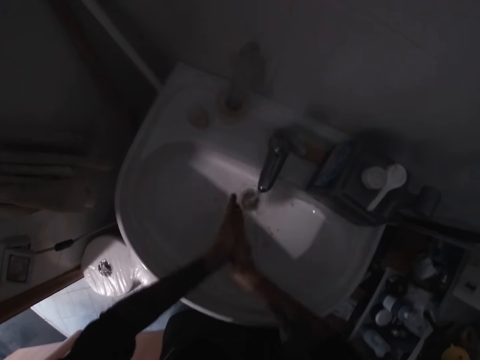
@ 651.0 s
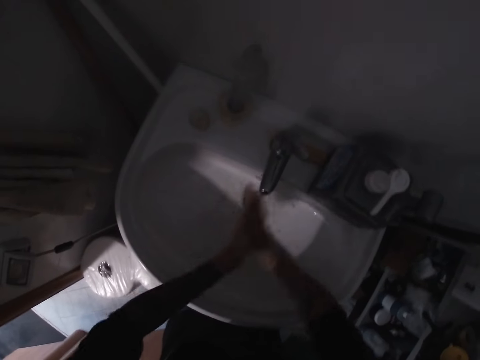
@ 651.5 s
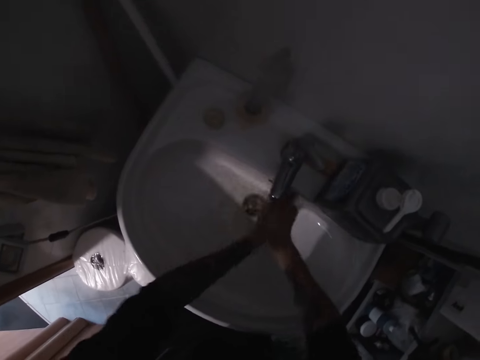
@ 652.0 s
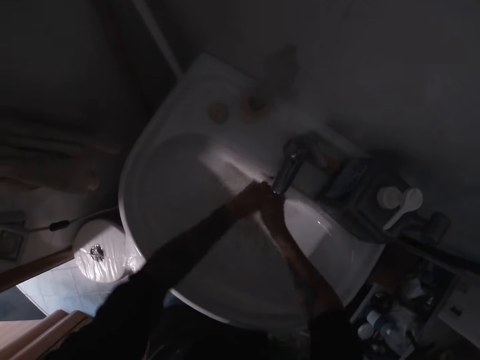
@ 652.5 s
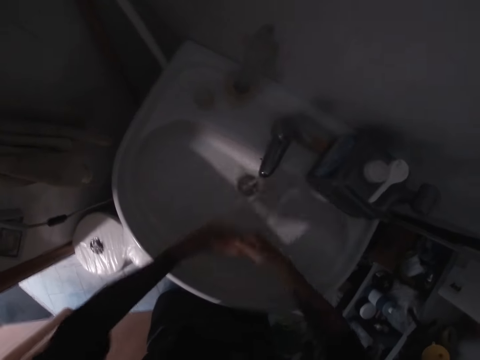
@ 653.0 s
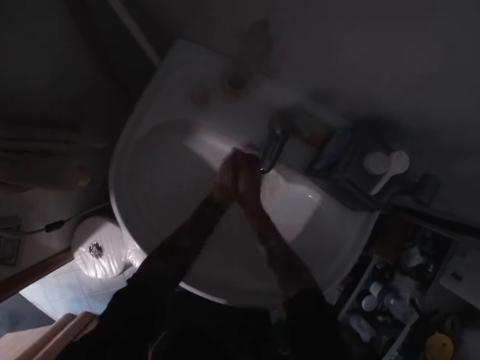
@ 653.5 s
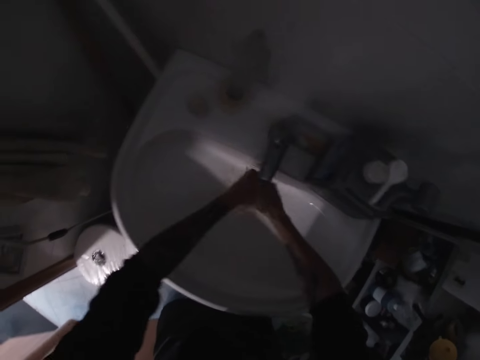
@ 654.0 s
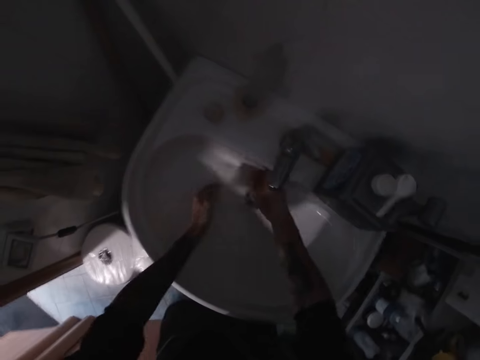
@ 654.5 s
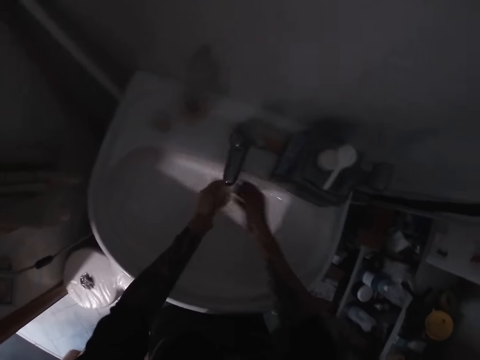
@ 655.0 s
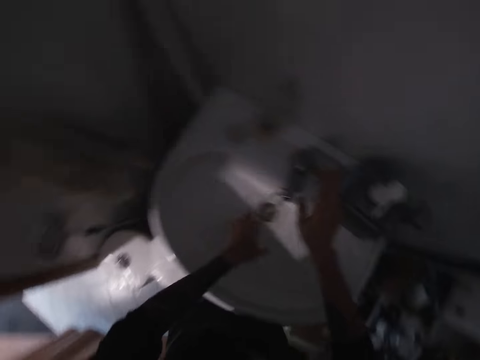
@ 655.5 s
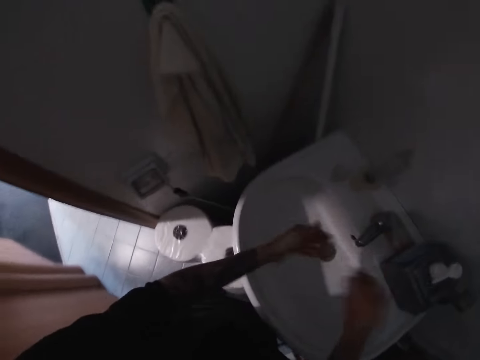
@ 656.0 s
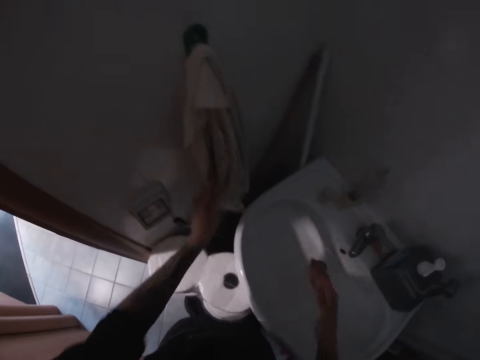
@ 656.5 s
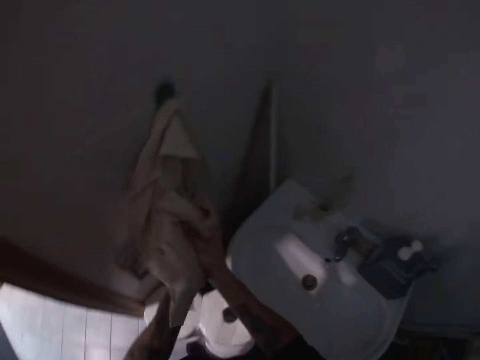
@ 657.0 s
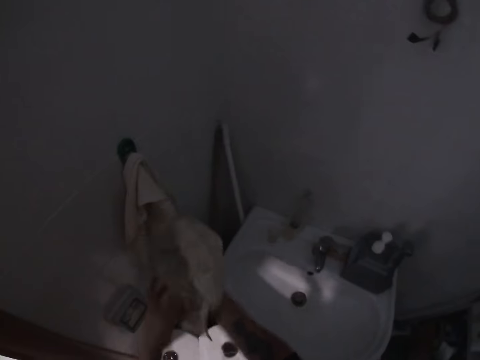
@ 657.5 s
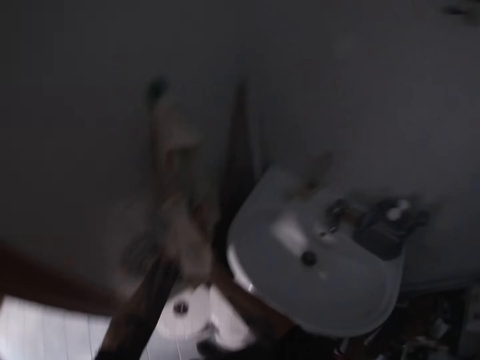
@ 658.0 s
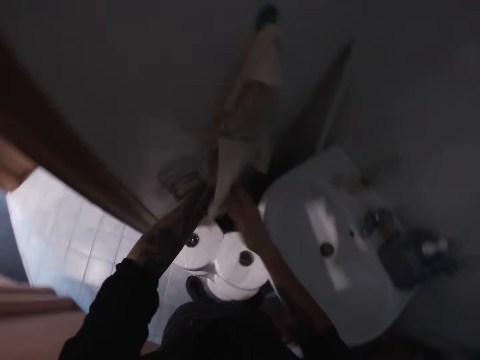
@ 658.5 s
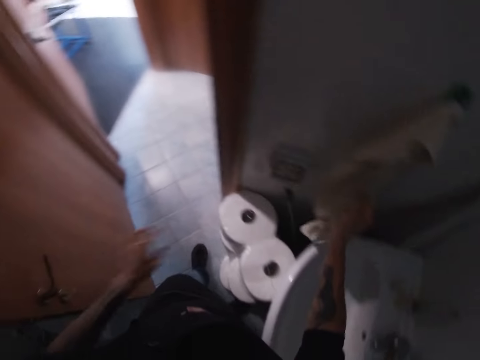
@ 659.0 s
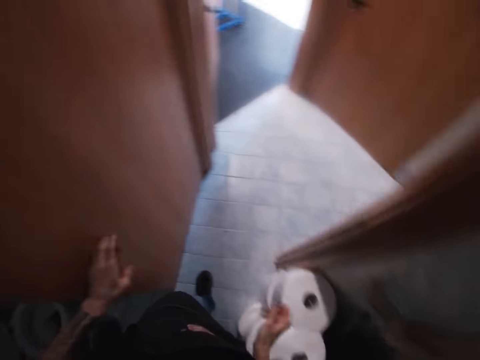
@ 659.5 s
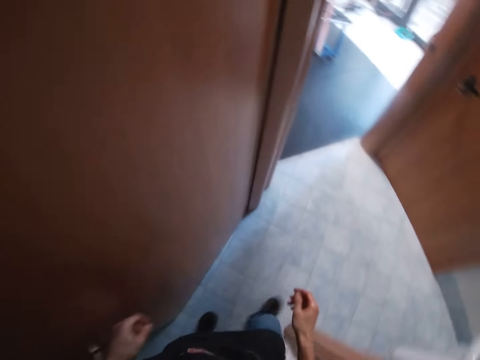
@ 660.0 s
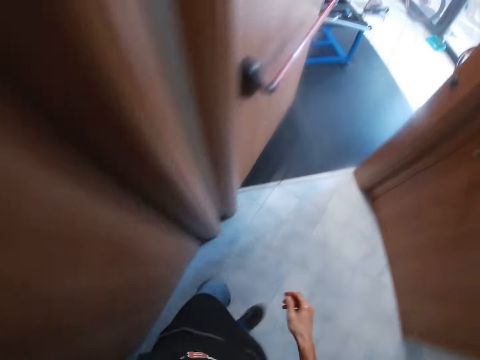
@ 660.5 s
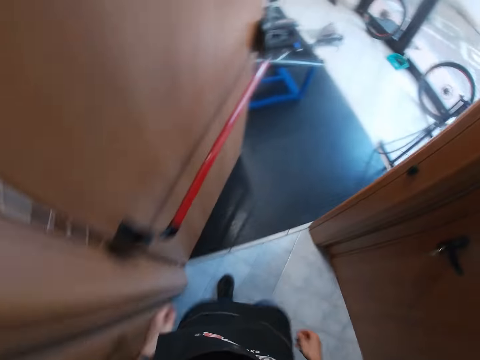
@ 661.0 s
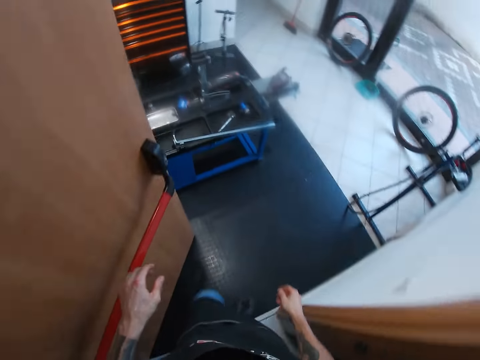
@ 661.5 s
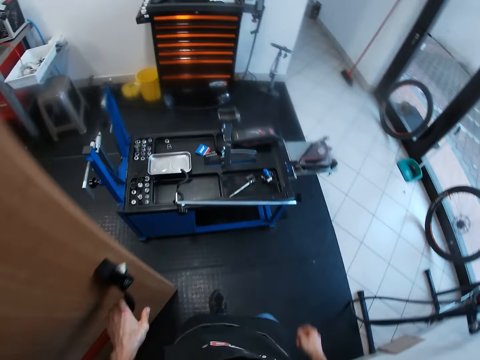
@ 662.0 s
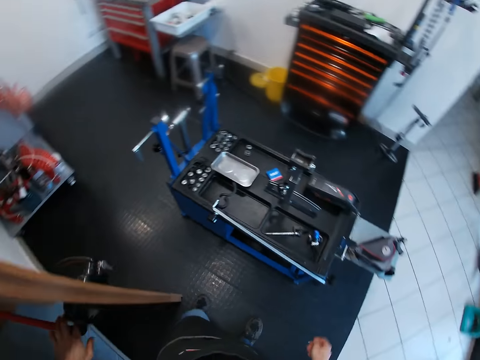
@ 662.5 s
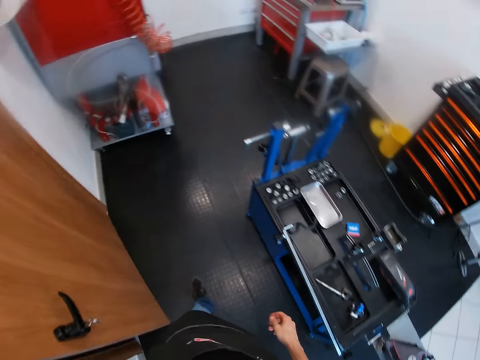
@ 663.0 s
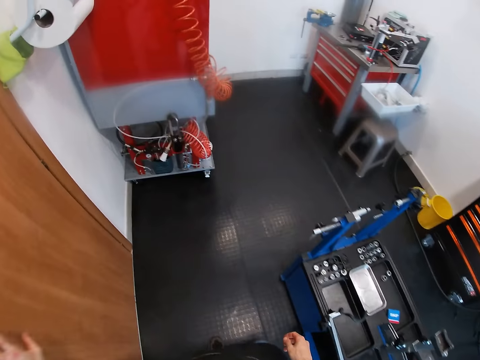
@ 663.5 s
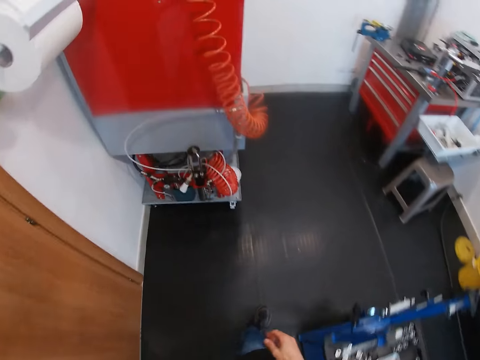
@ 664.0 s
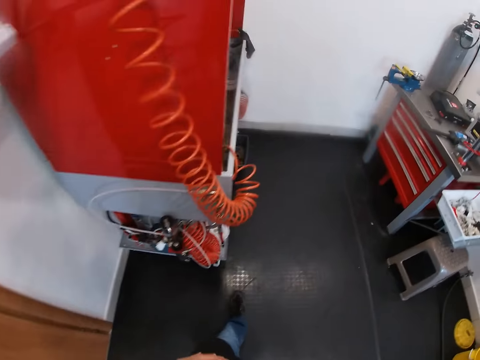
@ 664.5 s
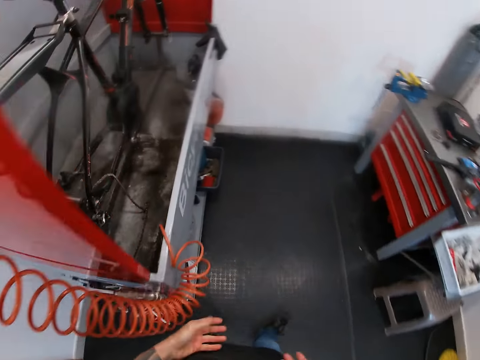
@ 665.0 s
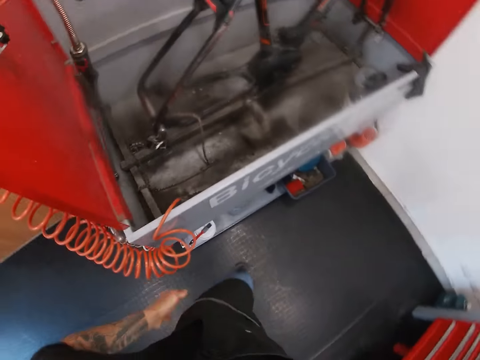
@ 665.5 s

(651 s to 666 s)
The camera wearer turns off the tap of the sink with his right hand. He shakes his hands in the sink. He takes a towel from a wall with his left hand. He dries his hands with the towel. He touches the door with his left hand. He walks out of the bathroom. He closes the bathroom door with his left hand. He walks to the bicycle wash. He dries his hands on his body.

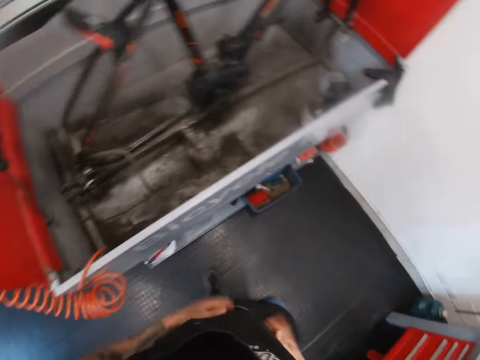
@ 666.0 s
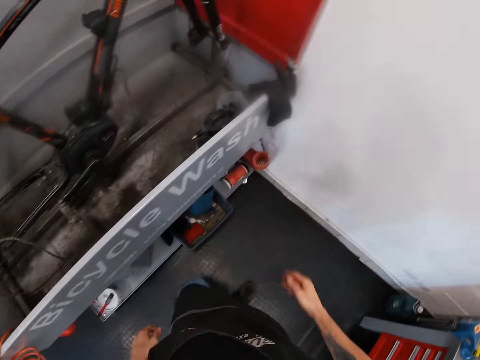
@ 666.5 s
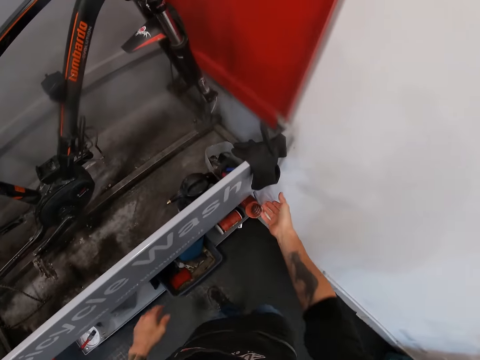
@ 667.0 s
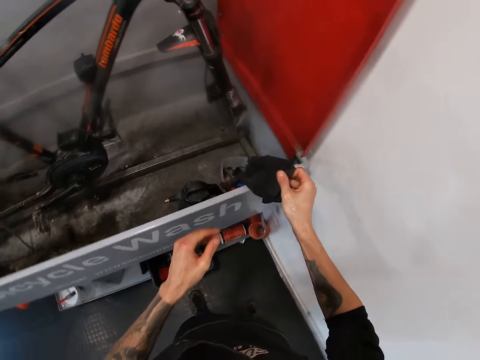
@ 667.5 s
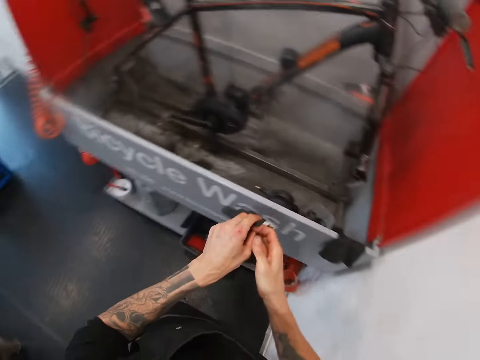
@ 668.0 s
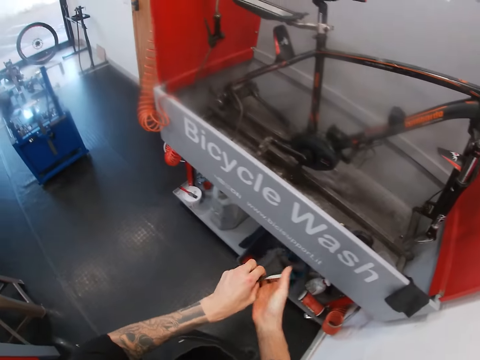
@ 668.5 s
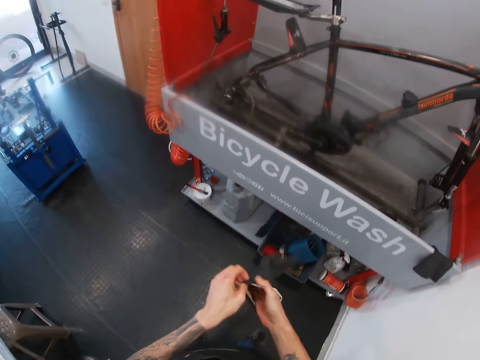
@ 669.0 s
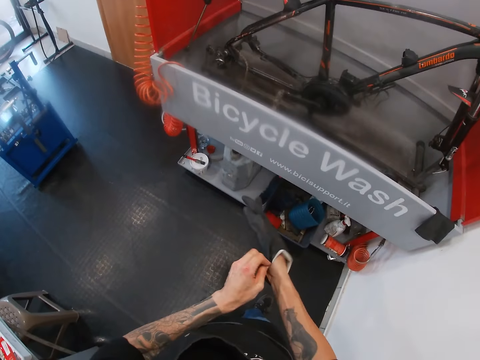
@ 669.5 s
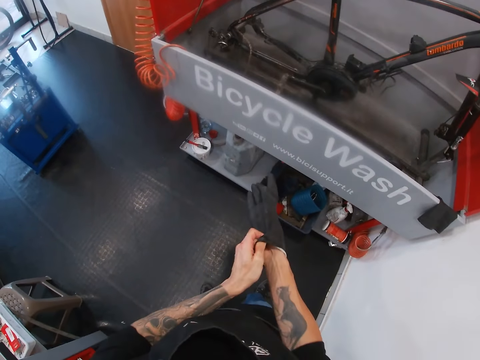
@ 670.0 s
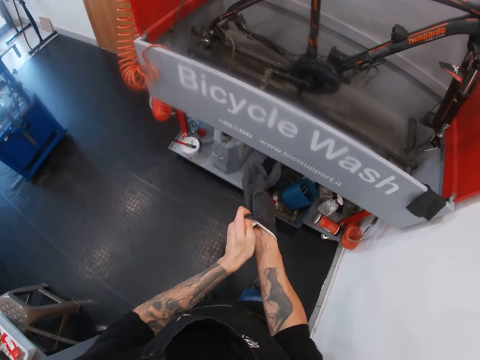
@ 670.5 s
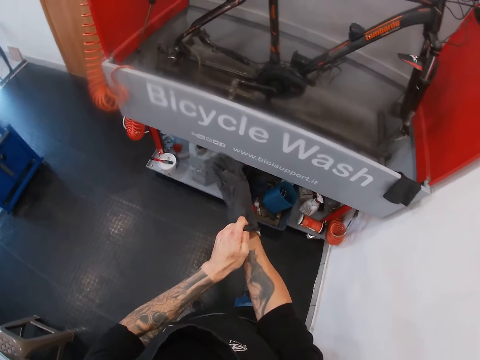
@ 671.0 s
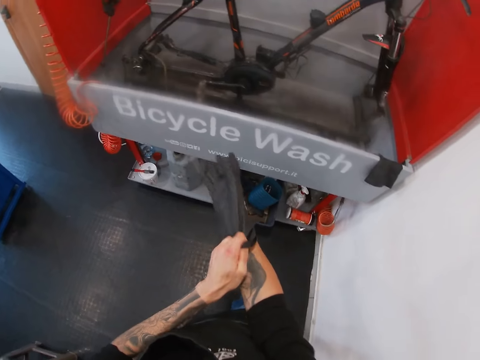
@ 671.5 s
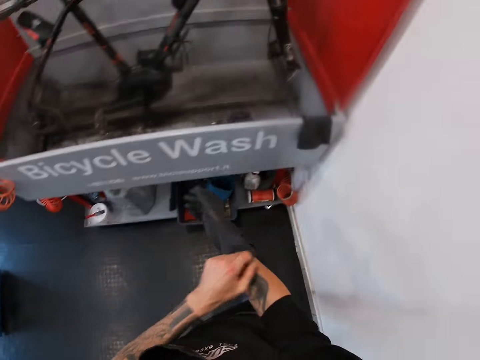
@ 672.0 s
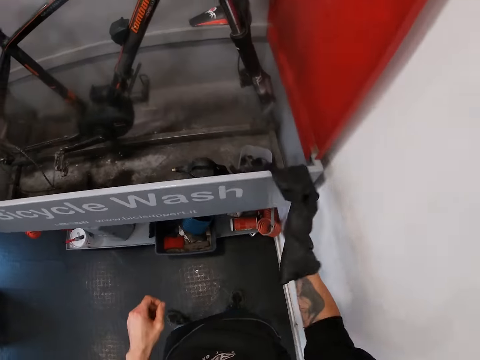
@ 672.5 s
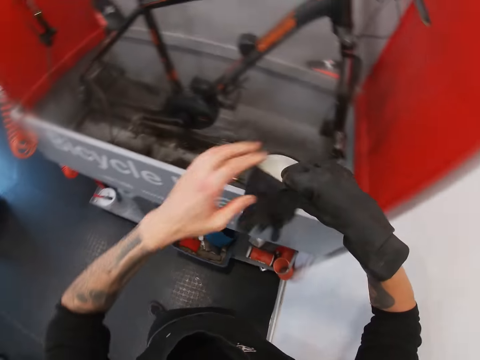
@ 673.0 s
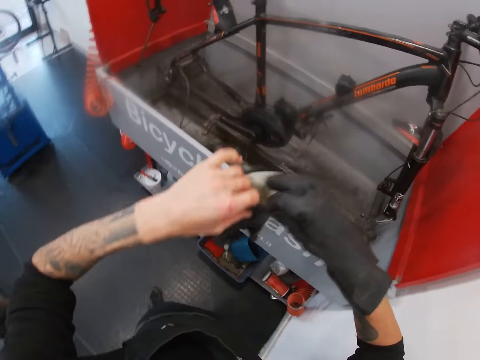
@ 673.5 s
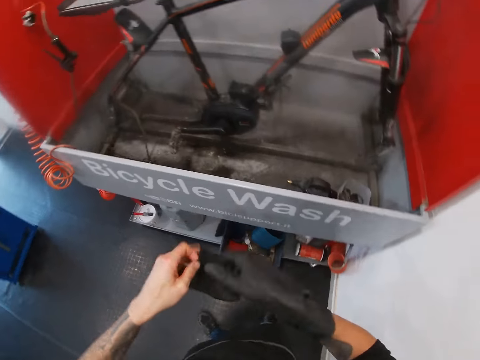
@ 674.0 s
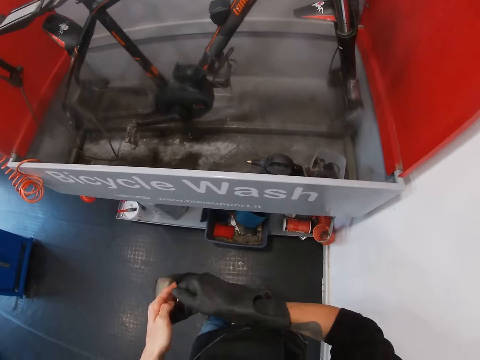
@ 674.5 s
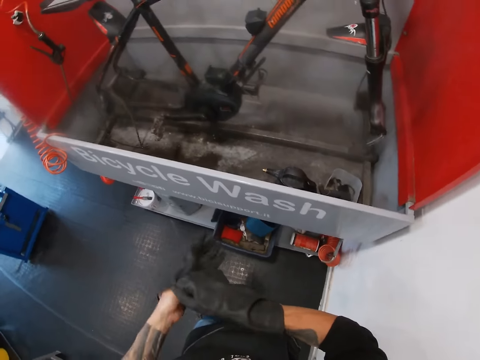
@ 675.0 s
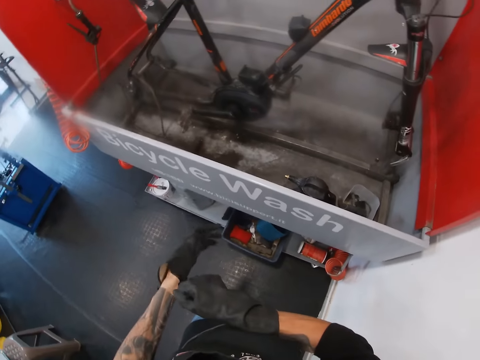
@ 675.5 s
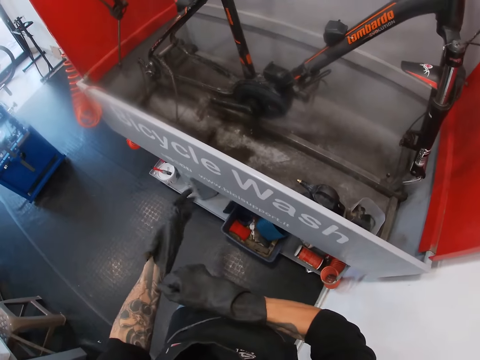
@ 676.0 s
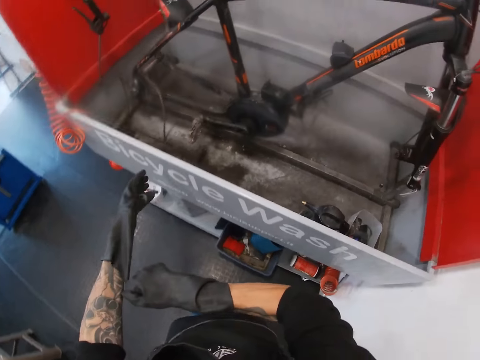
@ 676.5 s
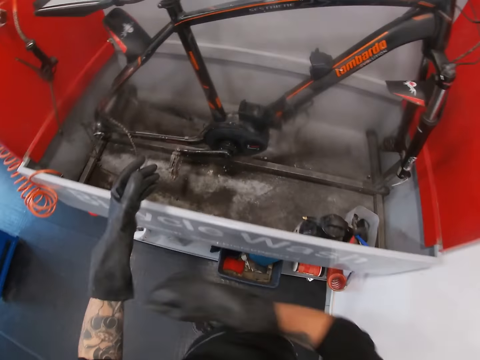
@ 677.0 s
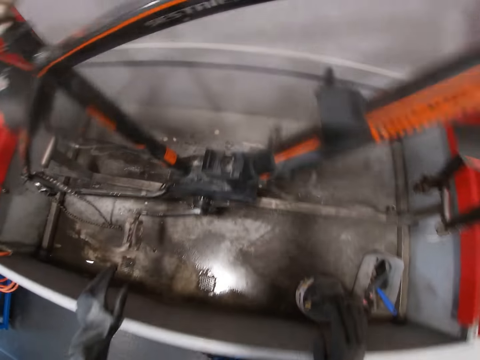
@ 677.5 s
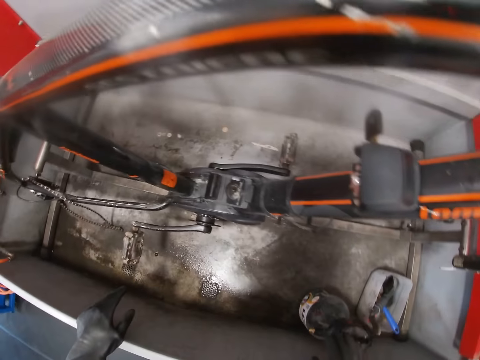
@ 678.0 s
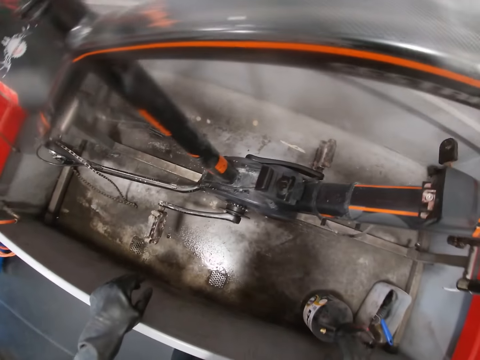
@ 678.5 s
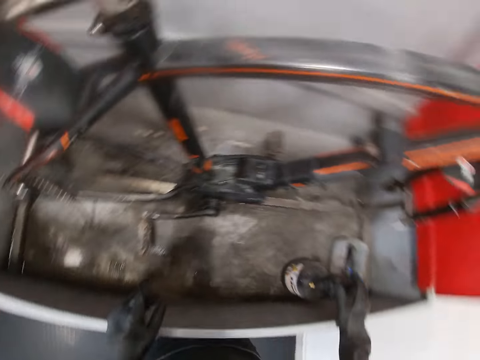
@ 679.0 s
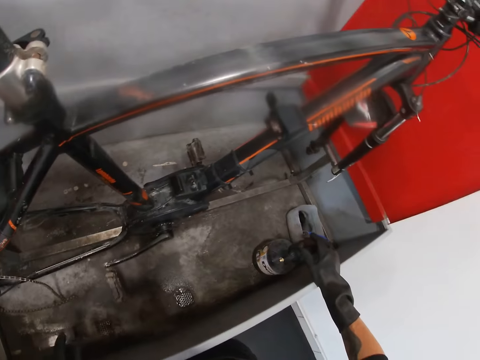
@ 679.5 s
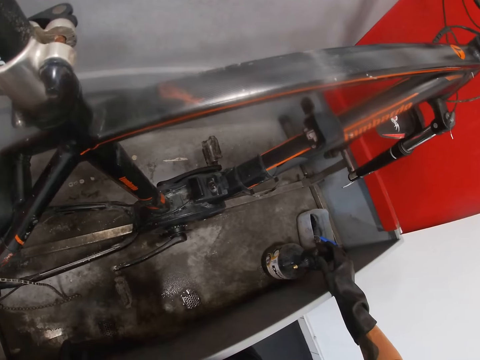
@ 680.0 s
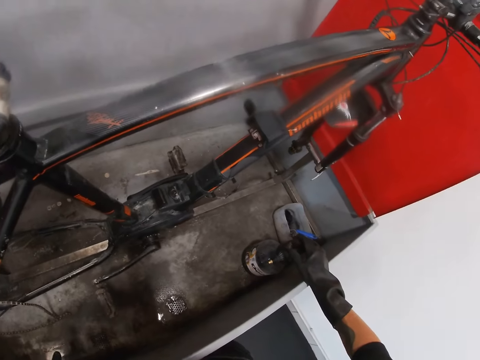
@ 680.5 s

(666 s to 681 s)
The camera wearer picks up a glove from the bicycle wash with his right hand. He wears the glove on his right hand. He picks up a glove with his right hand from the bicycle wash. He holds the glove with both hands. He wears the glove on his left hand. He places both hands on the bicycle wash. He stares at the bicycle joints.
